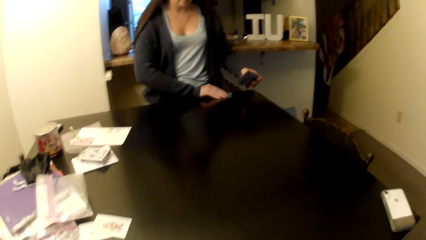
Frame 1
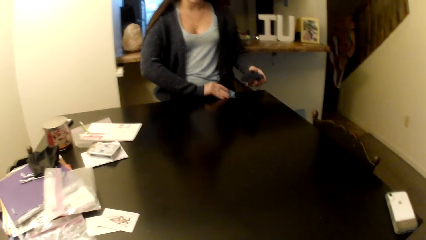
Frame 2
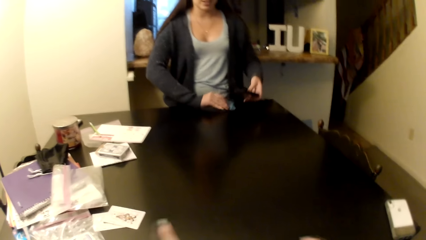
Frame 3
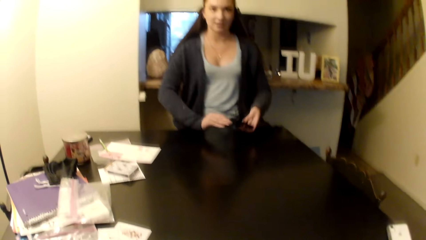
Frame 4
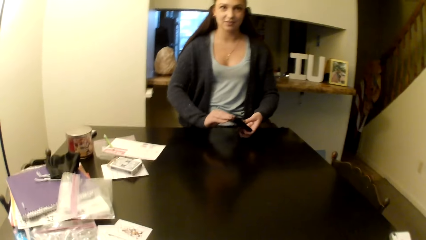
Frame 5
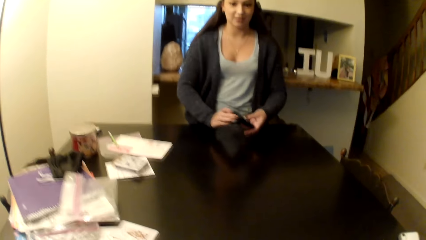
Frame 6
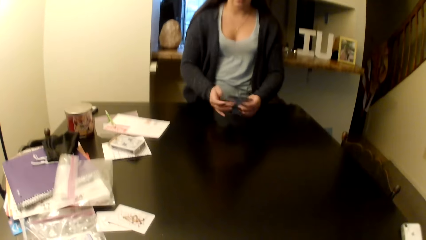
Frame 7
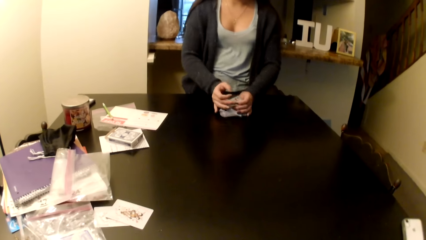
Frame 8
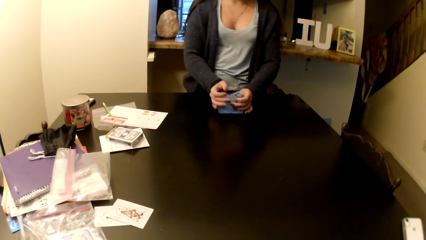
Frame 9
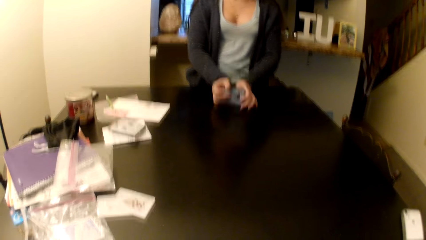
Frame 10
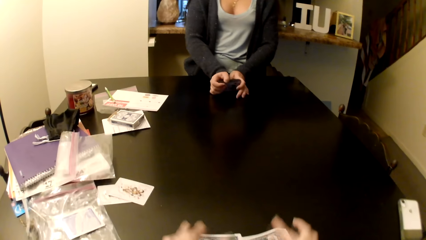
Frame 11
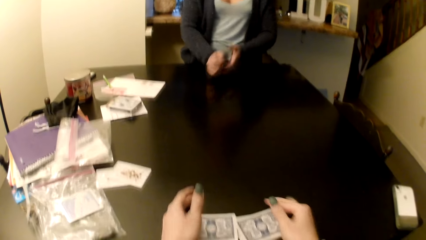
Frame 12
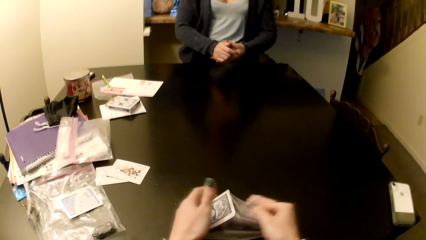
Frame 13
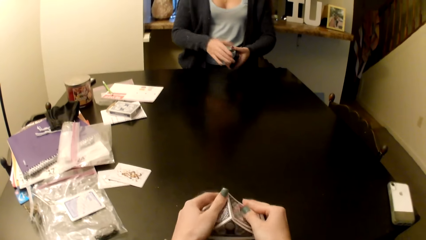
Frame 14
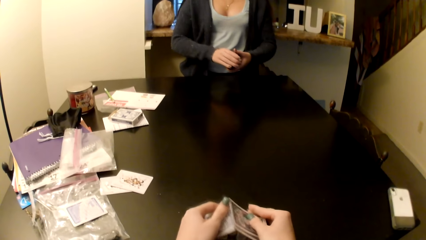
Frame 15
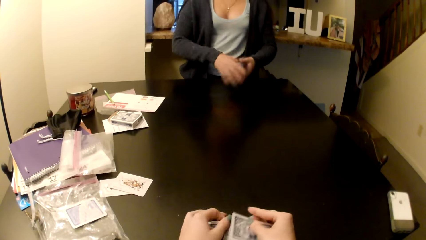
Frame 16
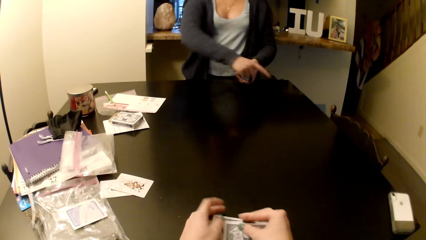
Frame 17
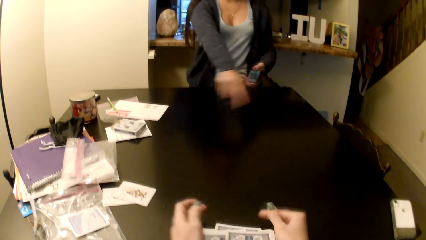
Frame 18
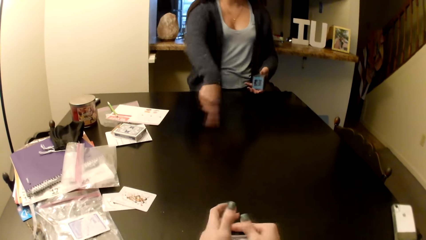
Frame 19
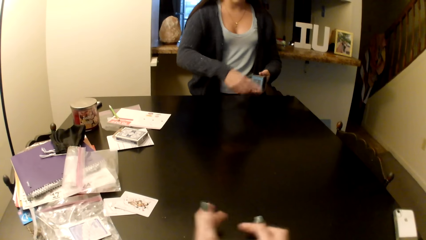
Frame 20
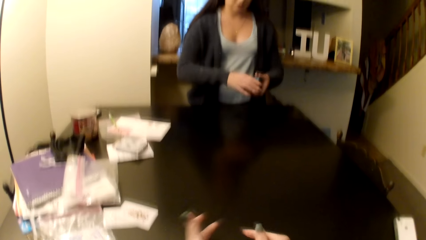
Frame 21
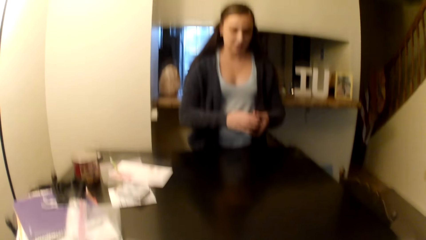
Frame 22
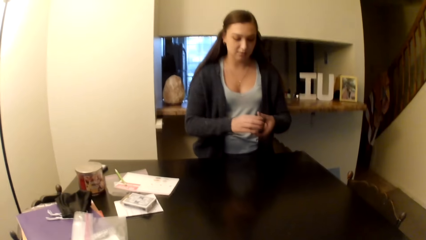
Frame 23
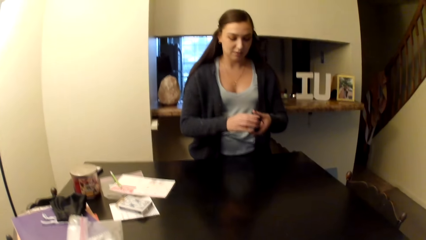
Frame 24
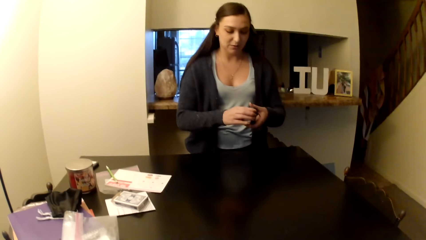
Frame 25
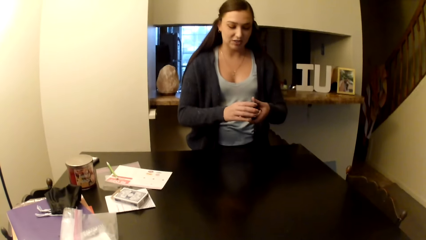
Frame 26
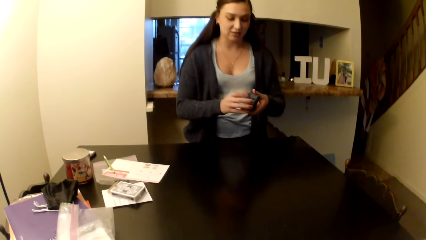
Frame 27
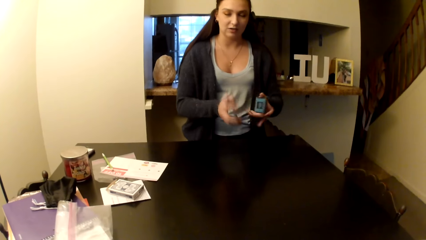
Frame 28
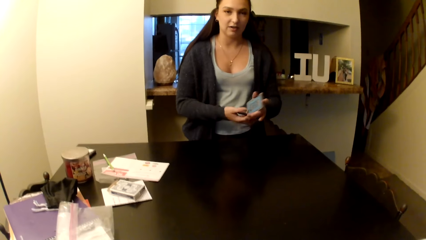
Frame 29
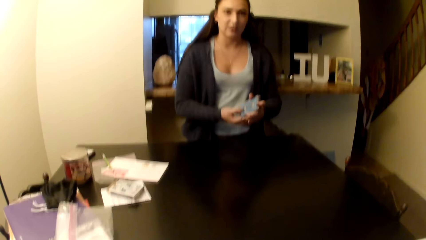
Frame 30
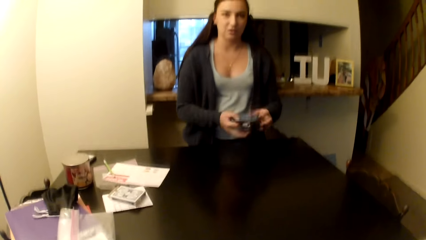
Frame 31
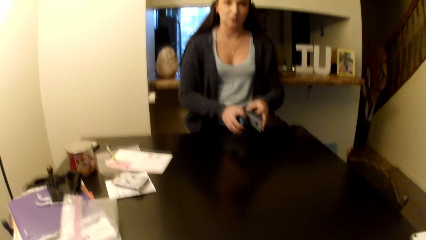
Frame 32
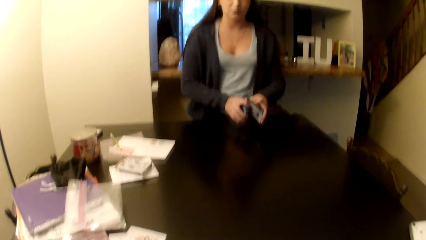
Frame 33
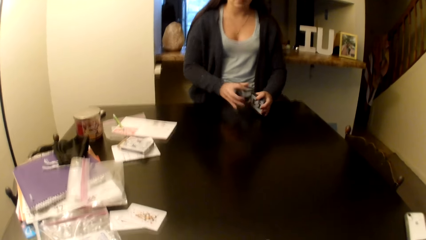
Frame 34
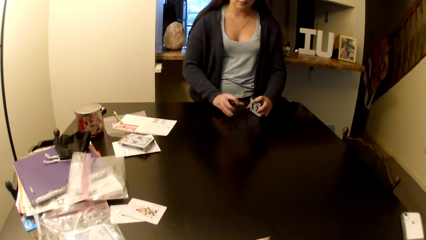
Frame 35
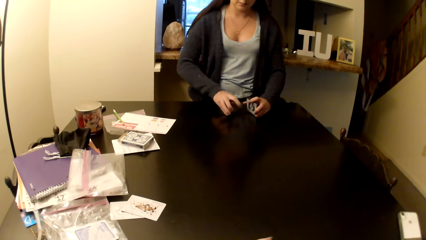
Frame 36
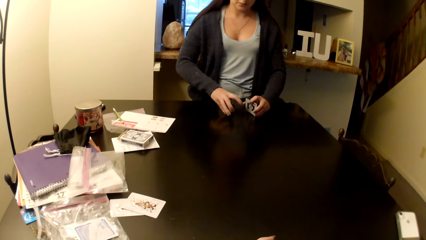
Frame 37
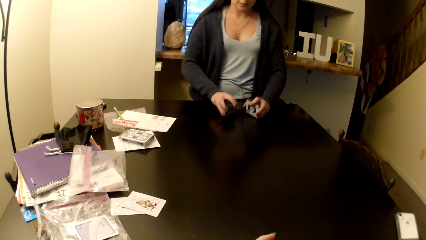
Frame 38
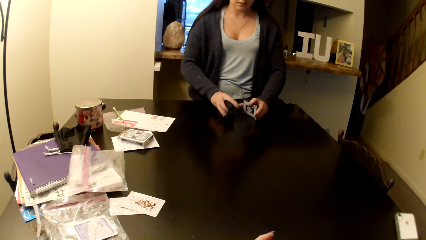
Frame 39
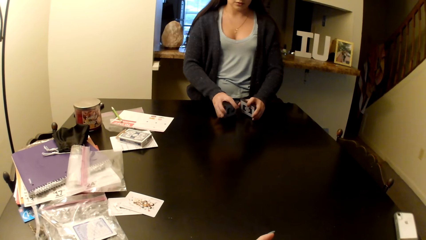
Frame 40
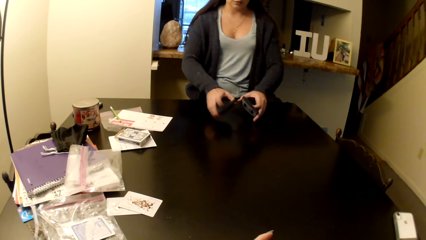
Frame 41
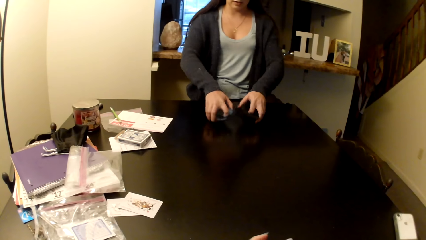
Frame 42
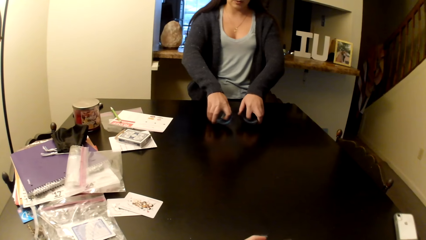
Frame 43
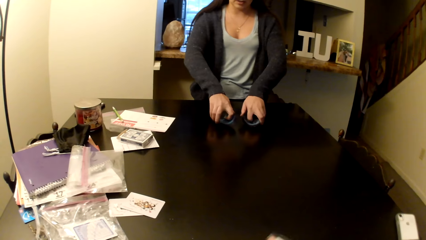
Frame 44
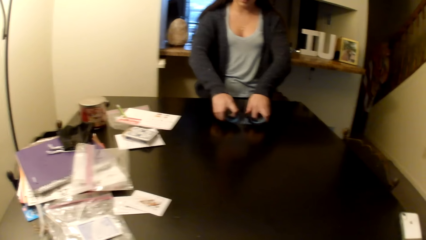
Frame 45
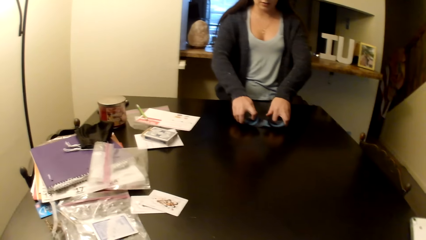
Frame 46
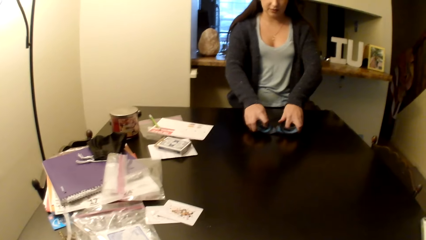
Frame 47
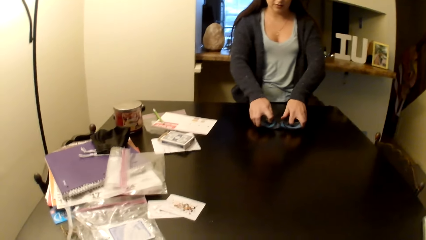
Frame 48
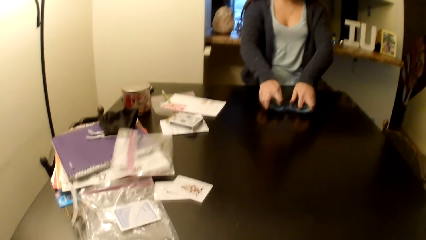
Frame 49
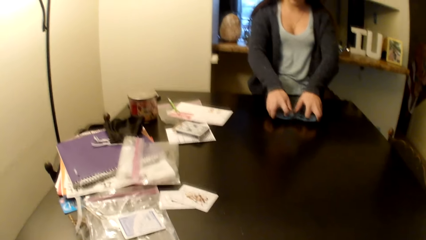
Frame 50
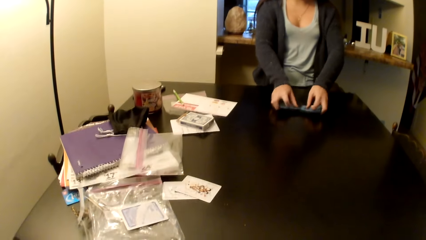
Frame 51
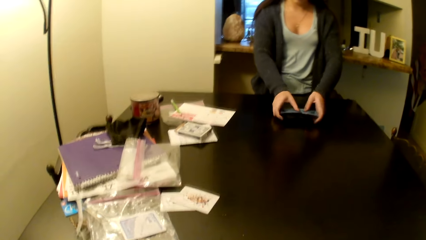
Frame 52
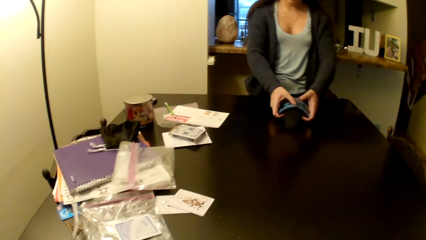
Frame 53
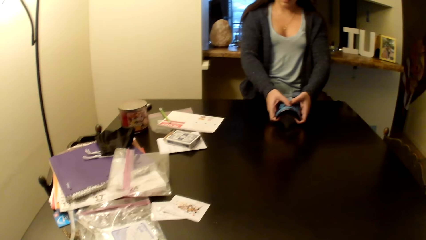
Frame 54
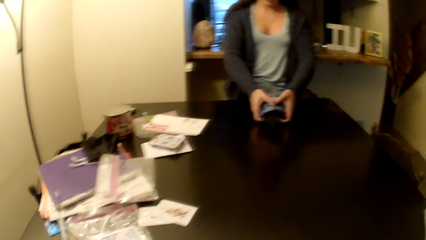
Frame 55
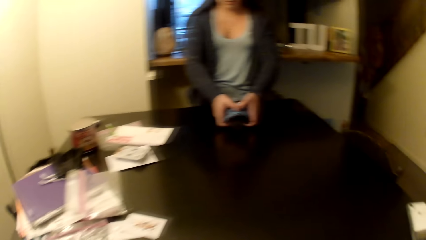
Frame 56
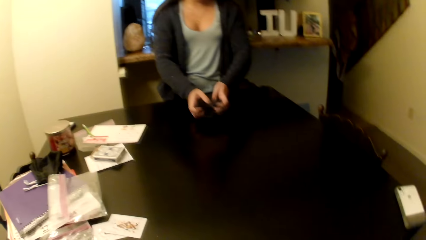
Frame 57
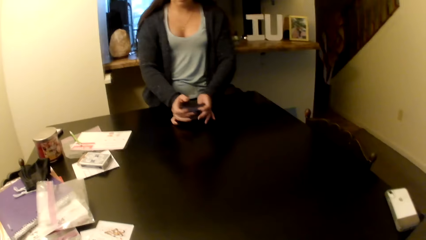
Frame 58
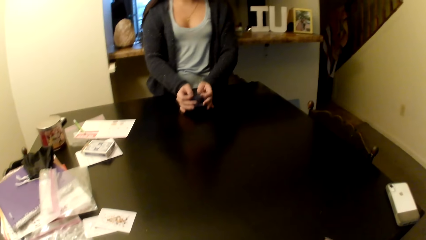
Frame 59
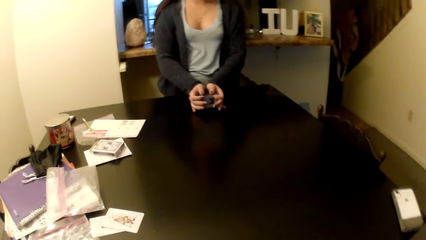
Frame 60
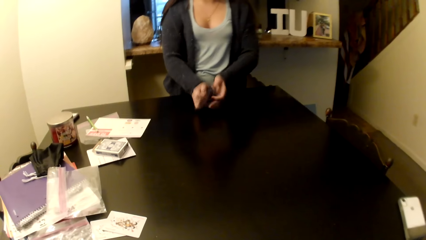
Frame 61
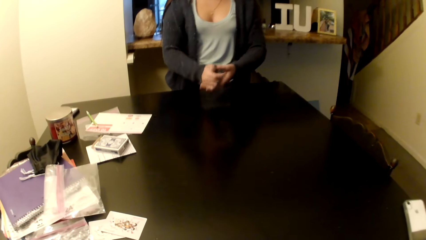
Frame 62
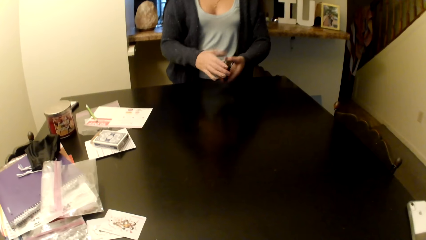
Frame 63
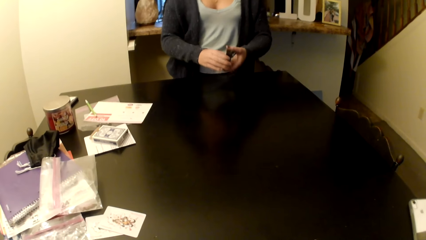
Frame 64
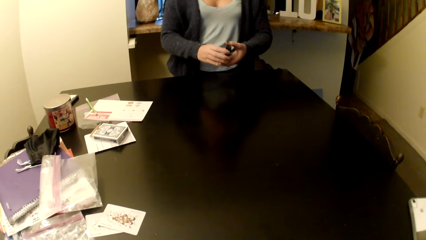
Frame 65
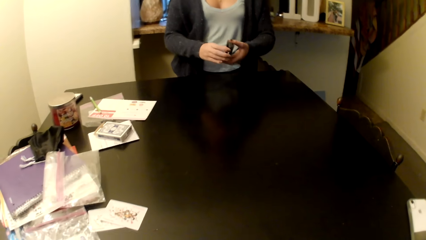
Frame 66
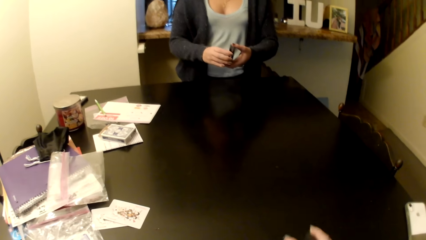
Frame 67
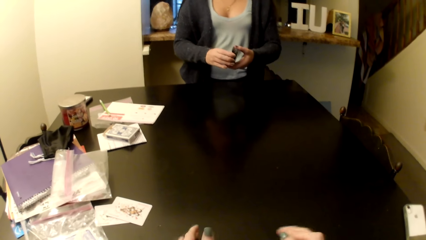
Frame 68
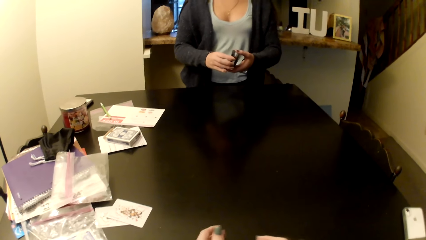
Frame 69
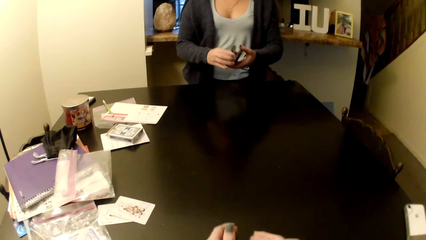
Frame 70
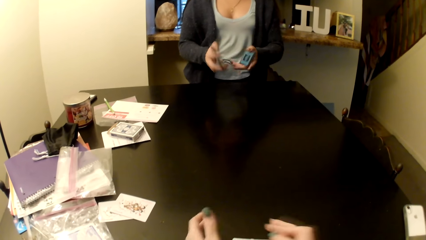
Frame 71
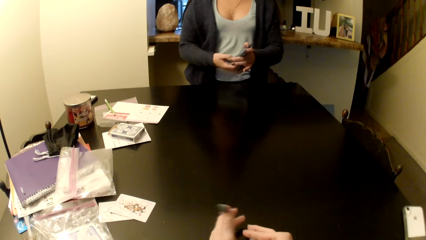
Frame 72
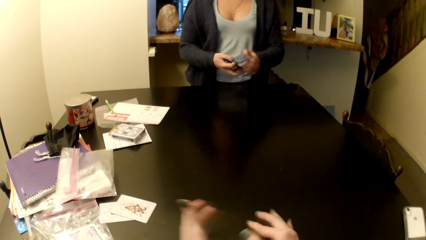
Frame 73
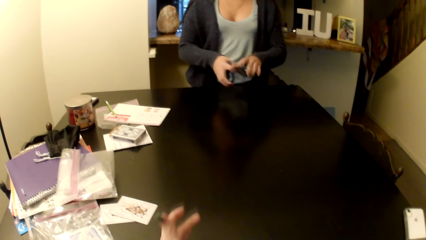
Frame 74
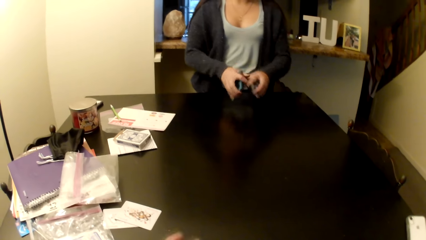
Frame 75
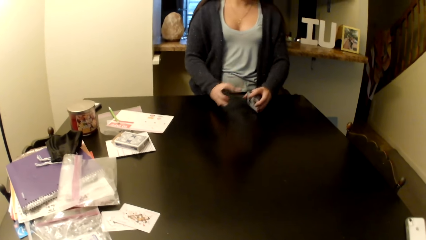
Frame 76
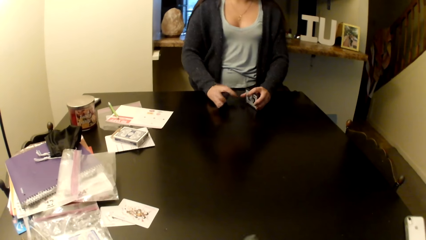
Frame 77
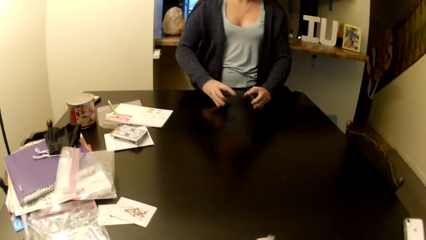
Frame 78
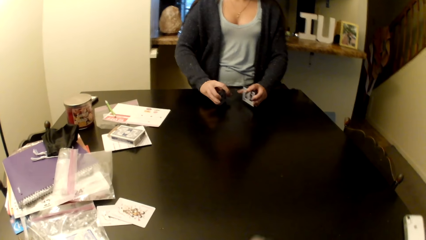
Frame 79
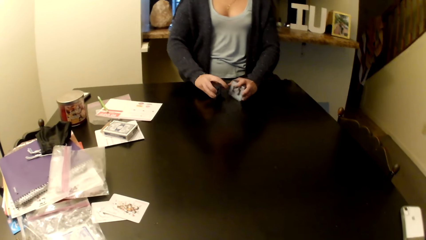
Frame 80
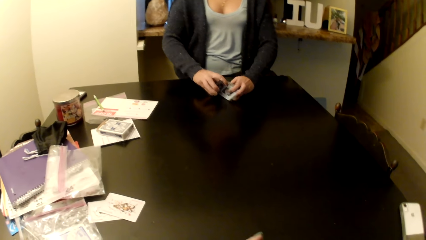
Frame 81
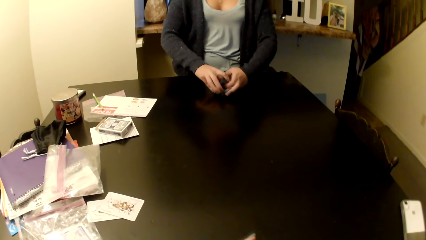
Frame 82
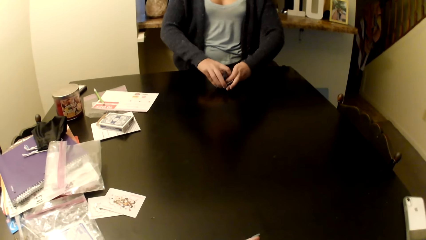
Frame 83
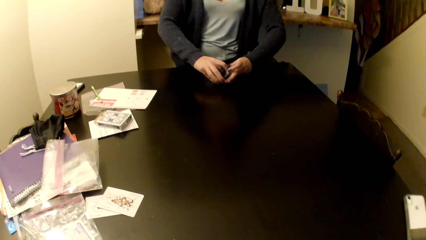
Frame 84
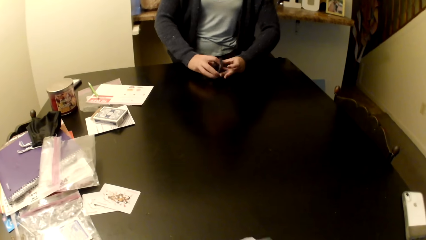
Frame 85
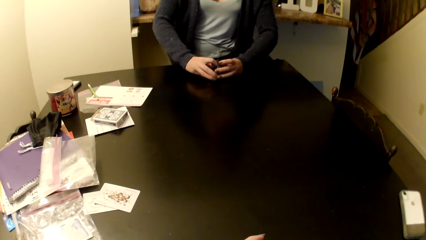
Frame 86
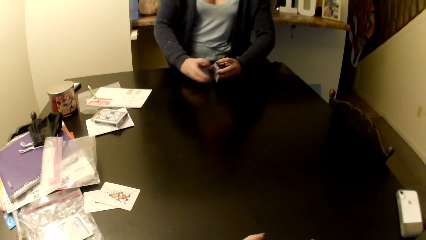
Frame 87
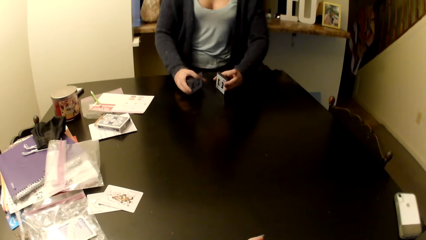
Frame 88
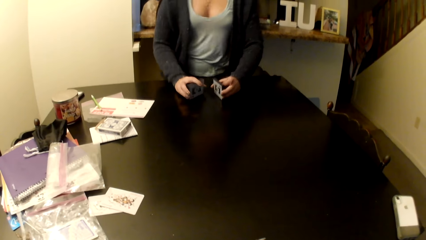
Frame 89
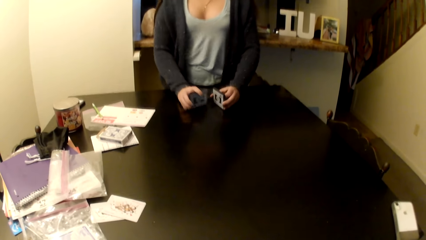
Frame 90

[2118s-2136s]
The camera wearer arranges a card. The woman shuffles cards.
